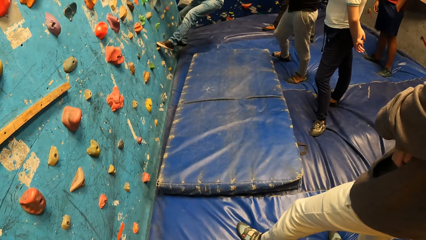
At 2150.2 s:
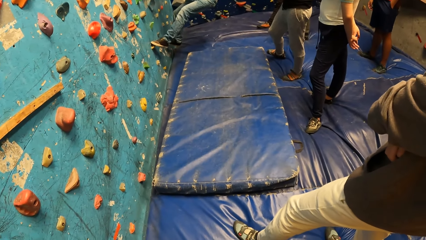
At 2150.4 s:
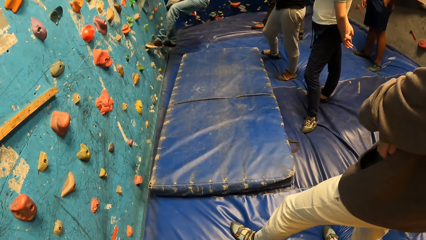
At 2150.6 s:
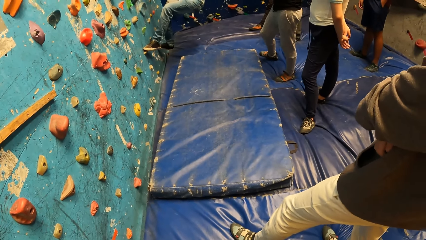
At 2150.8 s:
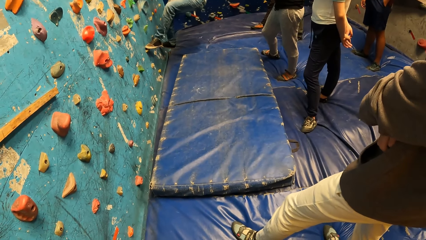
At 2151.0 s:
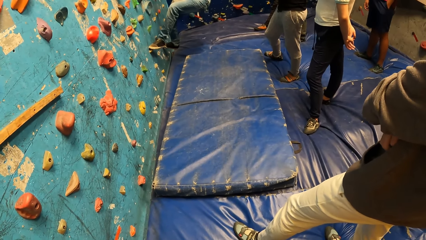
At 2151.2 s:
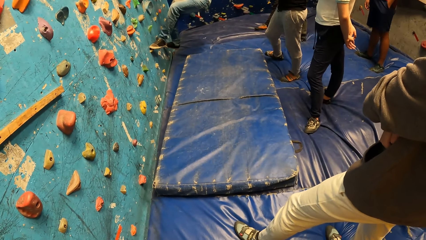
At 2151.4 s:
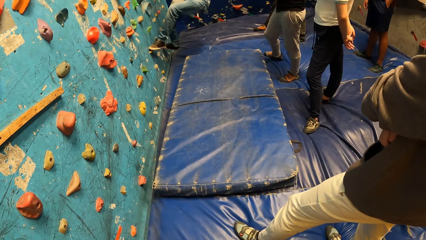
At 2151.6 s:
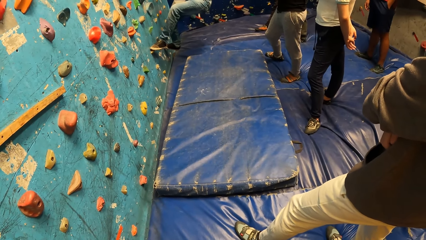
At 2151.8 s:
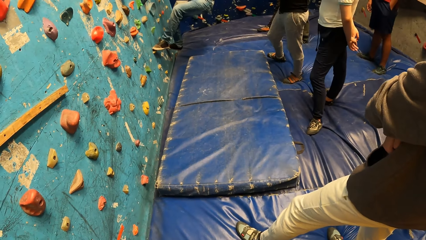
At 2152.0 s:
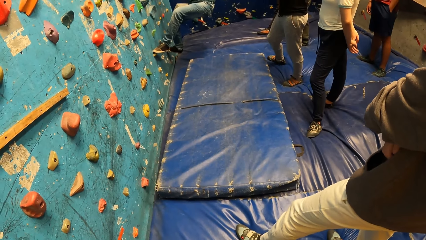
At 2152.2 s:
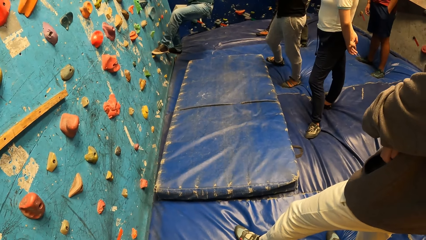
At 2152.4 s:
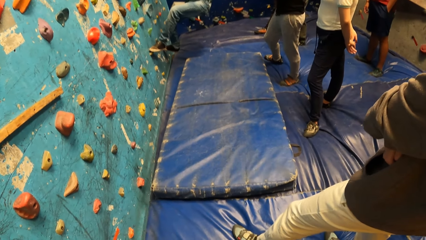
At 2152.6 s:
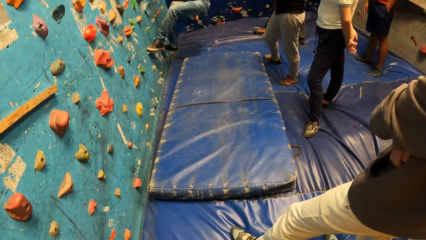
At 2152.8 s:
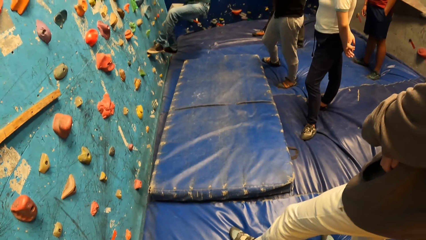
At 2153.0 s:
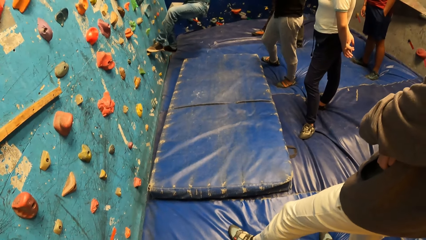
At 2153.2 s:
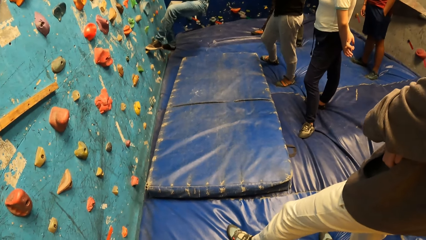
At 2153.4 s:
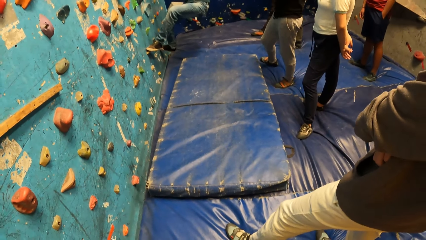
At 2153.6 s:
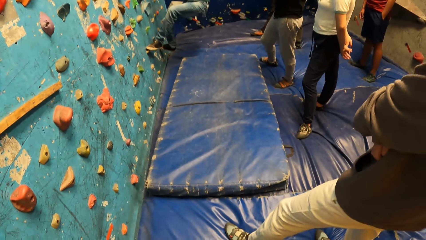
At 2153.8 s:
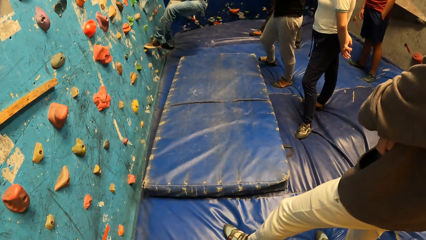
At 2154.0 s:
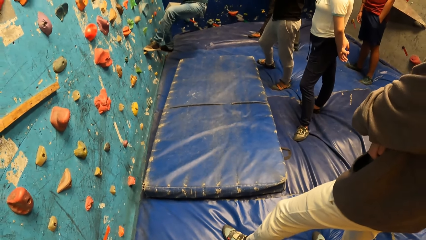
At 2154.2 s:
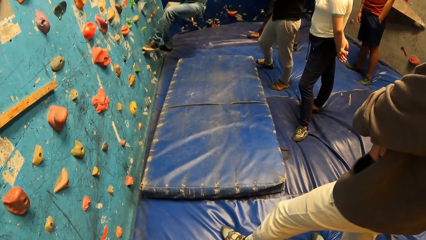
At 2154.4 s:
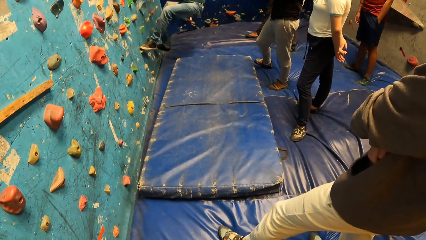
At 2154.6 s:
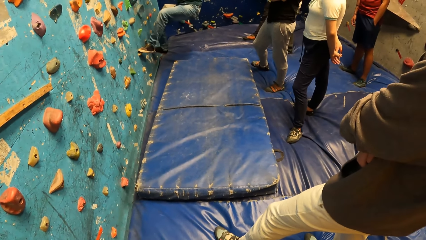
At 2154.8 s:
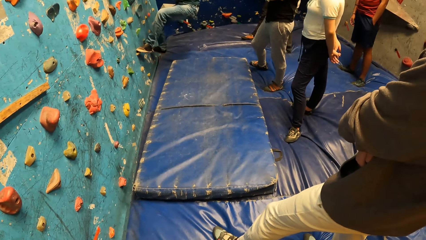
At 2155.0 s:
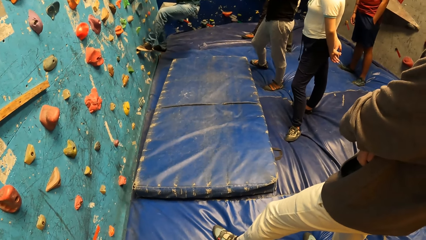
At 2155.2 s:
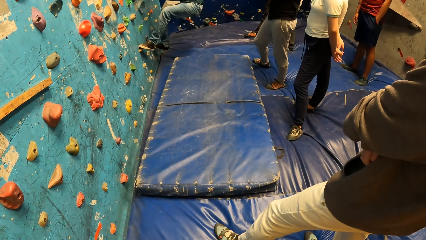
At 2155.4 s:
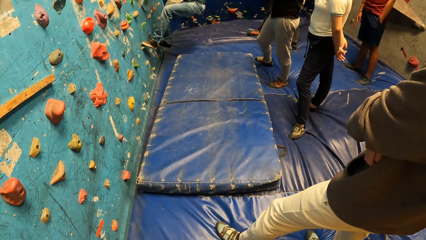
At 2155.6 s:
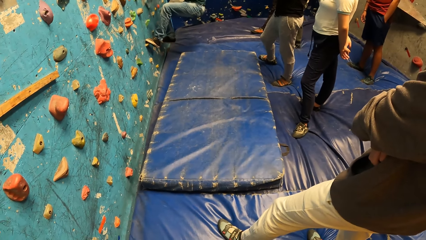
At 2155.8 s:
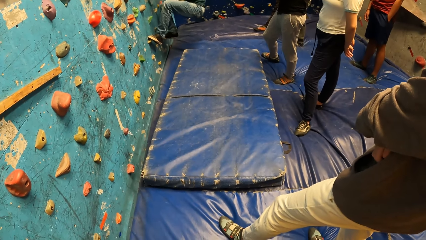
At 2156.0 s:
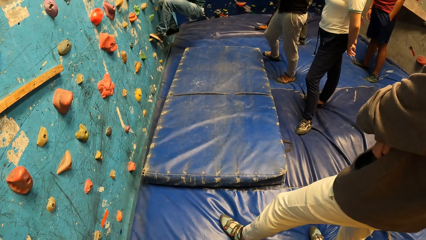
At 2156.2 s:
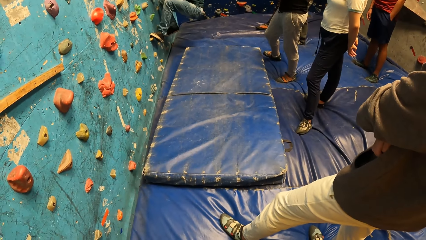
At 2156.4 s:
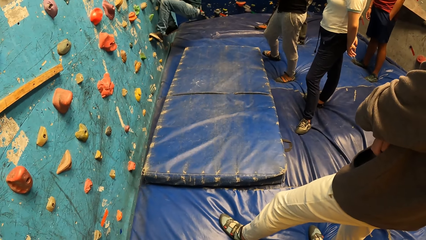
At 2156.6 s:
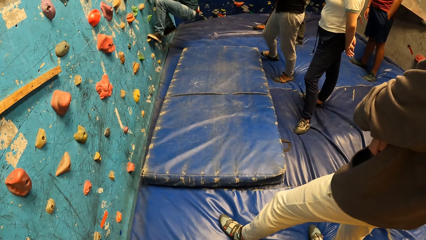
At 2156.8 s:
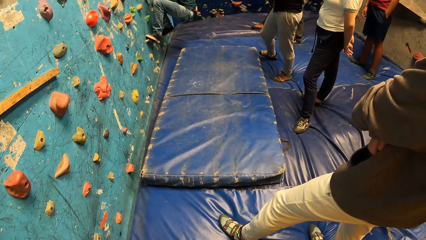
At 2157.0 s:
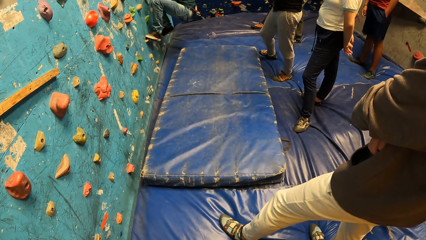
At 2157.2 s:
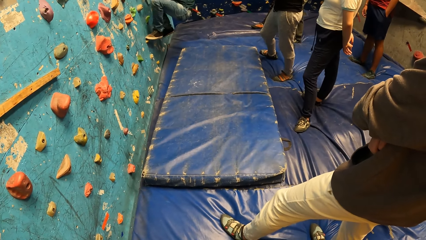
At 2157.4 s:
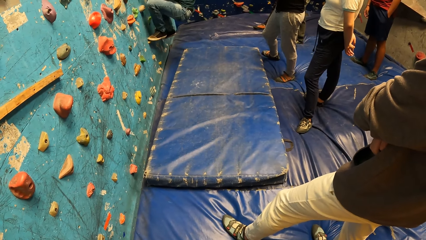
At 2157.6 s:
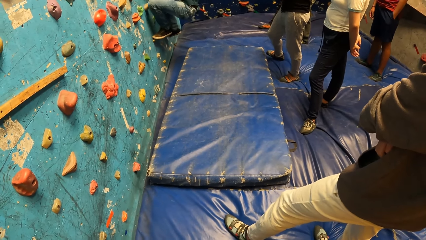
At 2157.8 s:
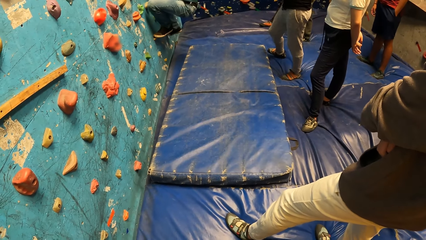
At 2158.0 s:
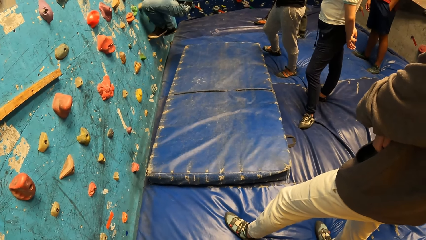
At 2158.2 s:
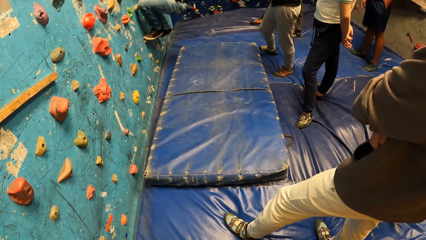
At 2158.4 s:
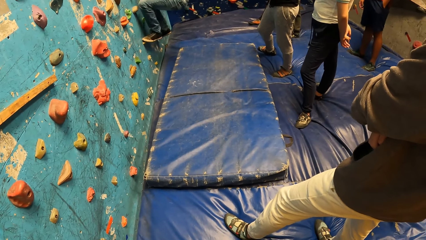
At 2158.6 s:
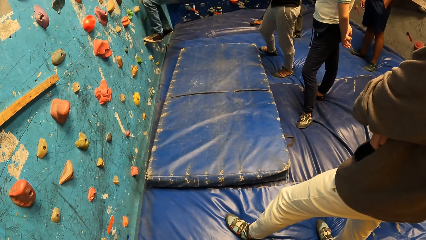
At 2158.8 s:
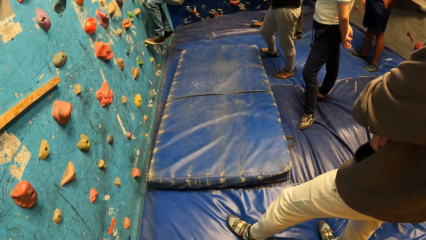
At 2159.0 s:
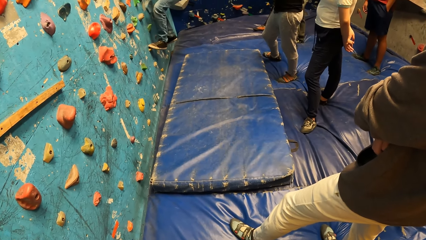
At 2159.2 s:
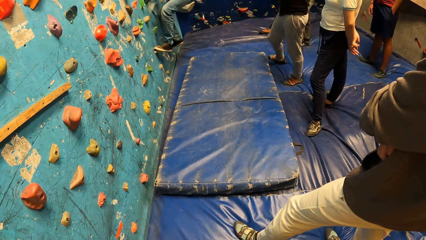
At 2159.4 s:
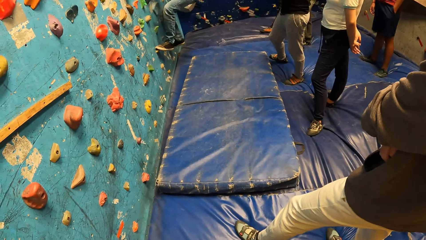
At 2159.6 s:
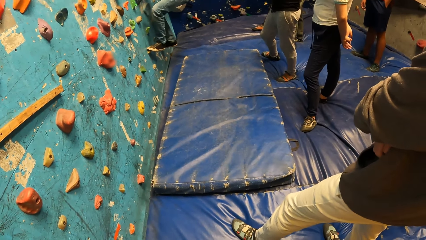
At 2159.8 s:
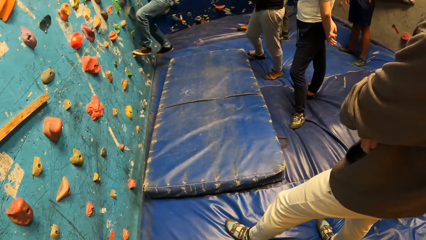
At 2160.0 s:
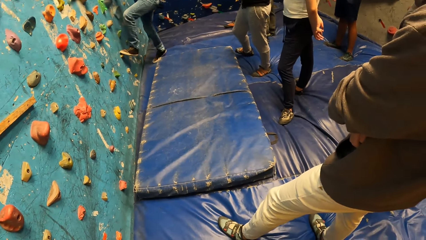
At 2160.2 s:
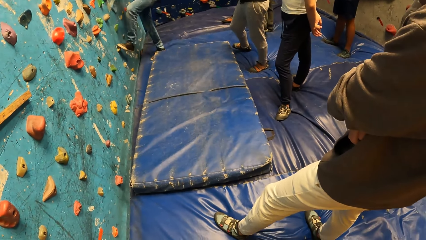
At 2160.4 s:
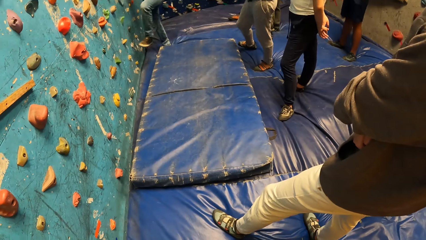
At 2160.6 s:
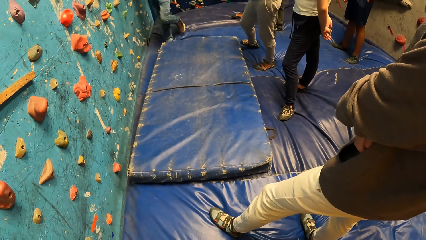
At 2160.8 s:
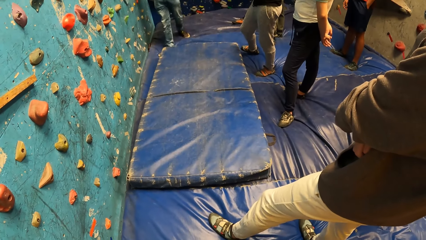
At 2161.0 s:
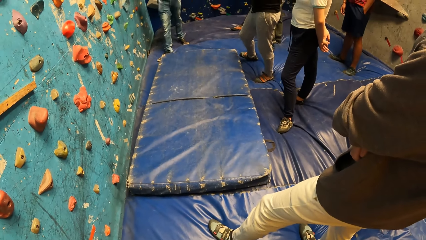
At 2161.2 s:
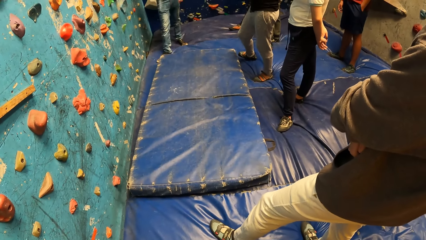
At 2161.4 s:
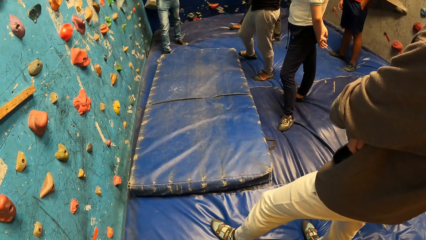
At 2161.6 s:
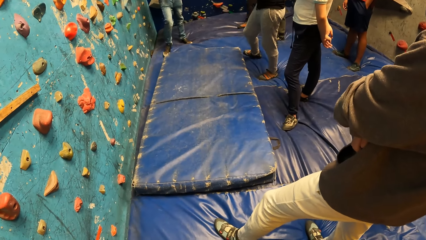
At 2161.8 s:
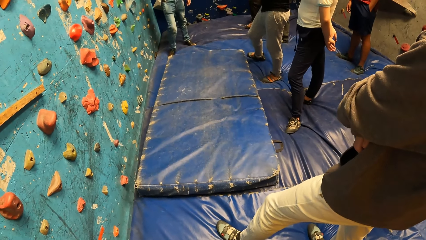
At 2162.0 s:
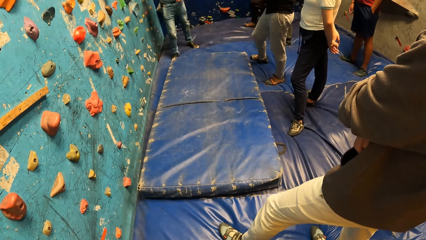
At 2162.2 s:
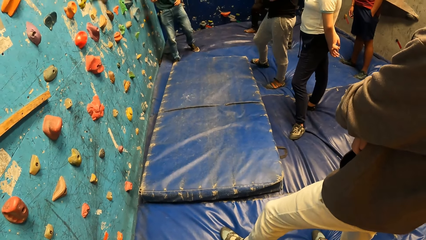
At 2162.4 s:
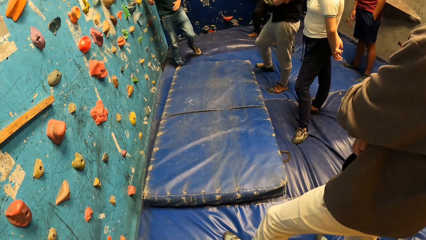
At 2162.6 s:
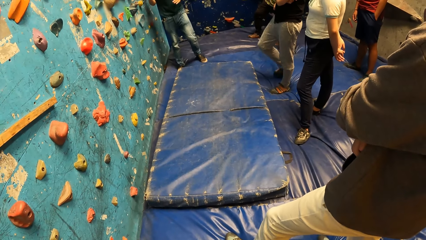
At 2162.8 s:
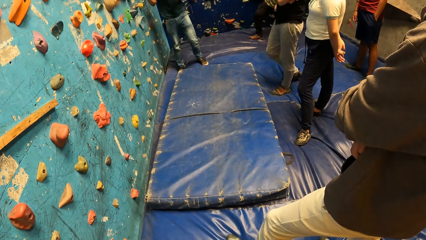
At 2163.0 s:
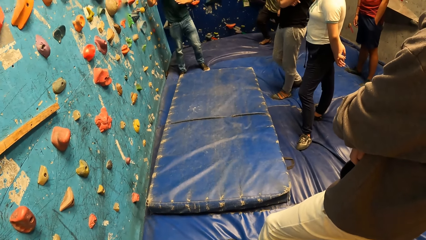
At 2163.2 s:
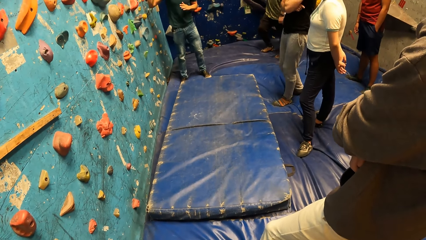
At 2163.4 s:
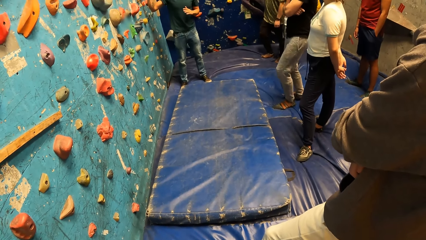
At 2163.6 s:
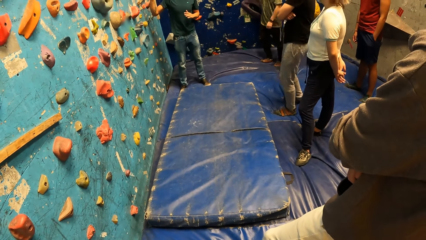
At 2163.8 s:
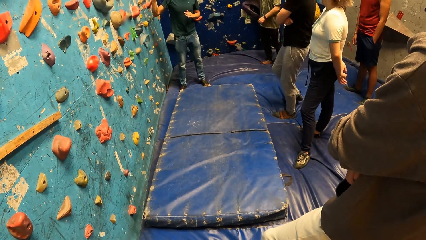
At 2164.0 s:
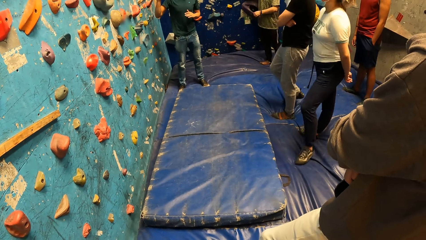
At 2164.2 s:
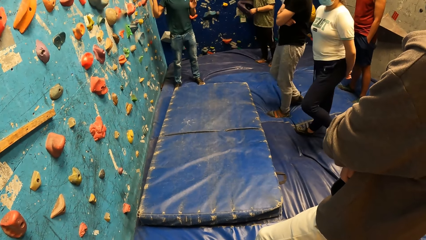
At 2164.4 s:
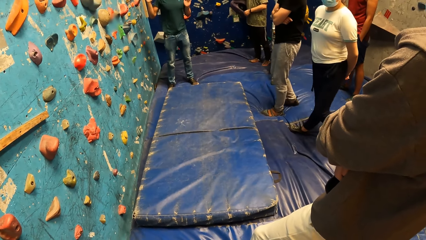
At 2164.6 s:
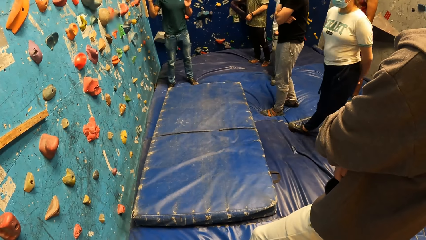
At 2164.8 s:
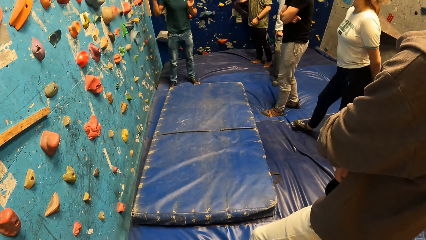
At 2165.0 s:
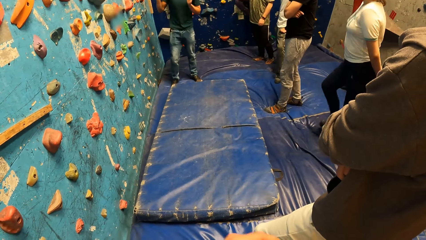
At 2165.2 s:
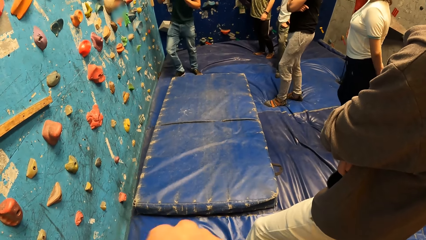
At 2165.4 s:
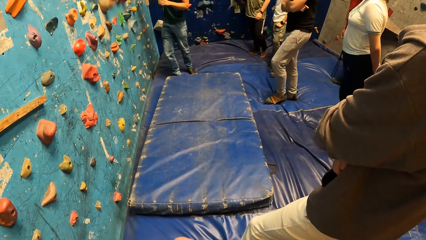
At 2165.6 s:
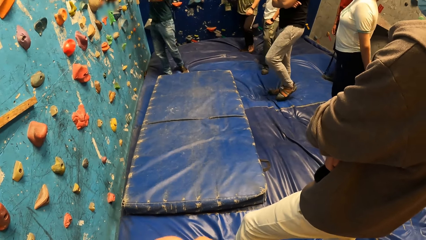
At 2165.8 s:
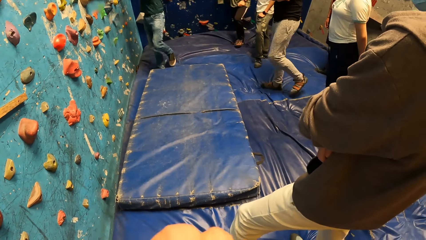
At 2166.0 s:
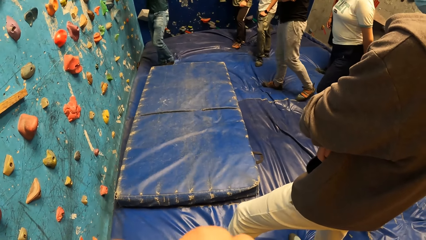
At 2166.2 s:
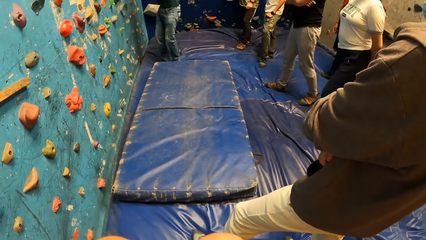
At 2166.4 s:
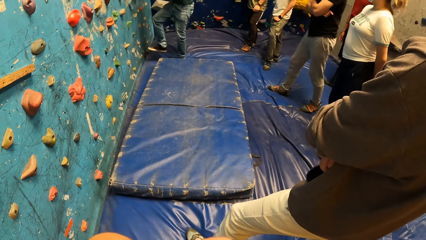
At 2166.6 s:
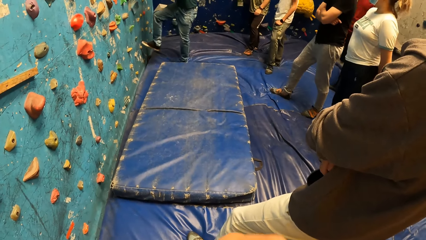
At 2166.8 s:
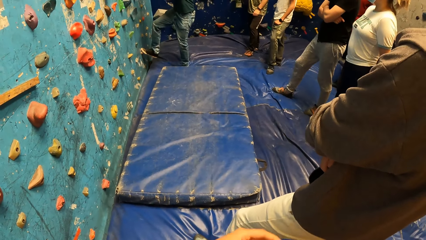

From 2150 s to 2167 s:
The camera wearer steps down from the climbing wall. The person talks with gestures.
